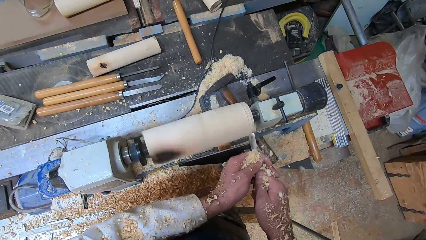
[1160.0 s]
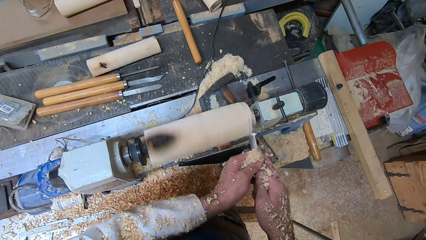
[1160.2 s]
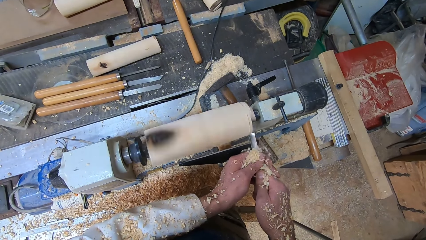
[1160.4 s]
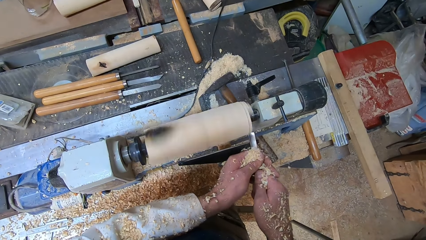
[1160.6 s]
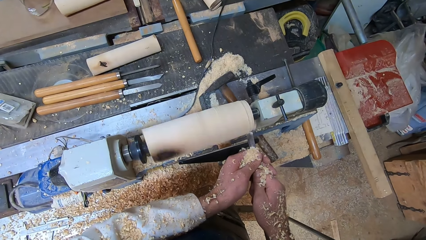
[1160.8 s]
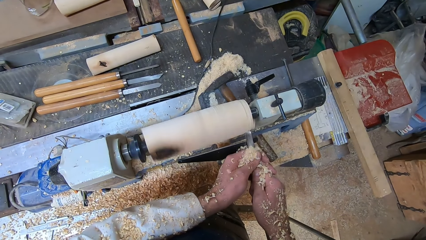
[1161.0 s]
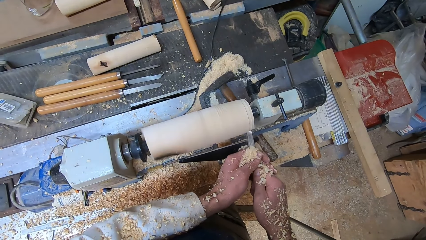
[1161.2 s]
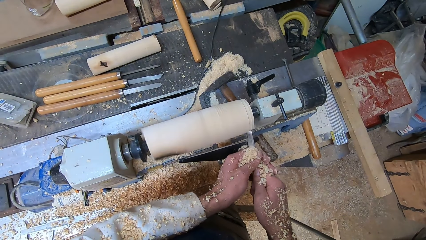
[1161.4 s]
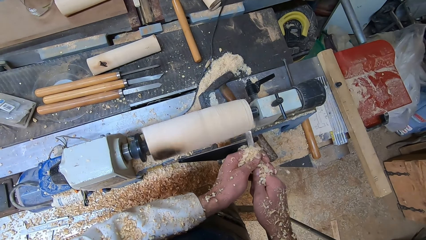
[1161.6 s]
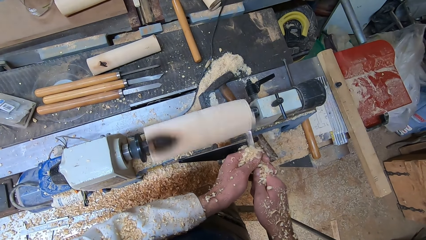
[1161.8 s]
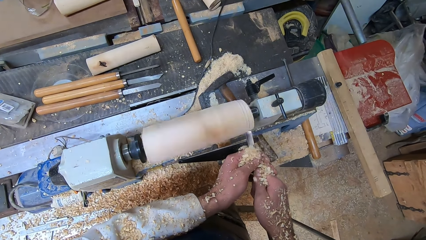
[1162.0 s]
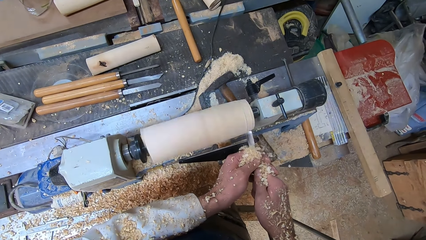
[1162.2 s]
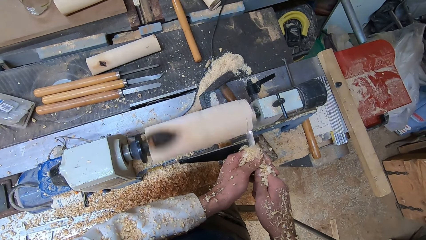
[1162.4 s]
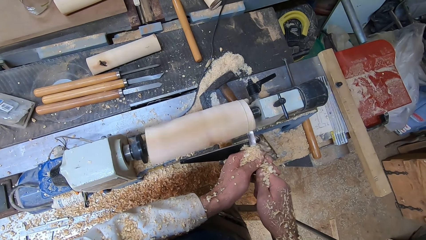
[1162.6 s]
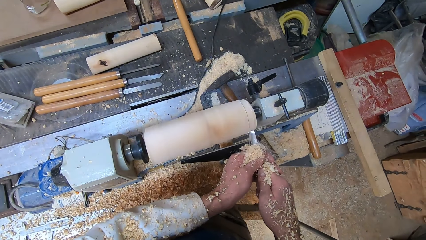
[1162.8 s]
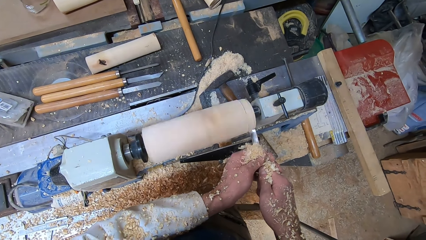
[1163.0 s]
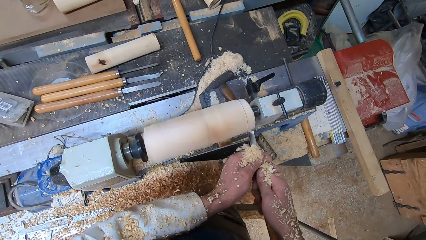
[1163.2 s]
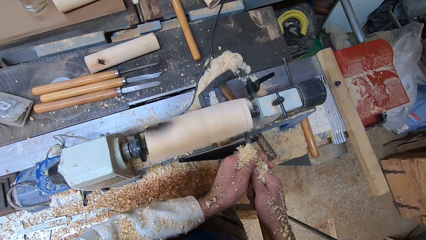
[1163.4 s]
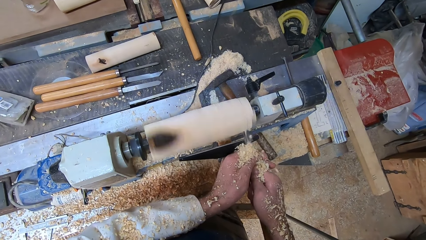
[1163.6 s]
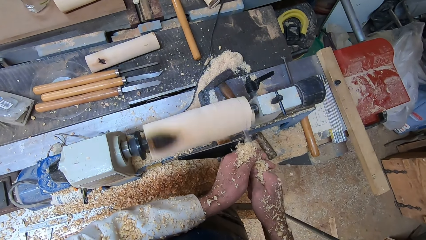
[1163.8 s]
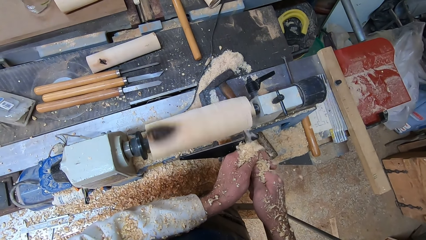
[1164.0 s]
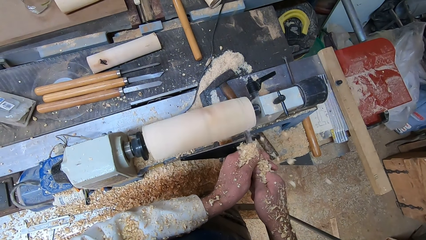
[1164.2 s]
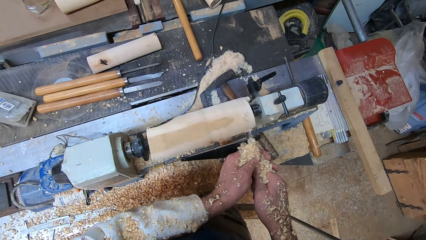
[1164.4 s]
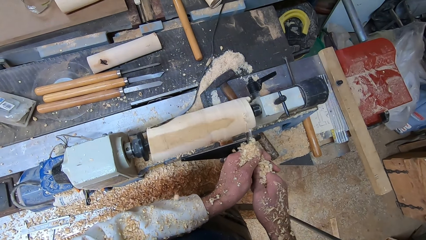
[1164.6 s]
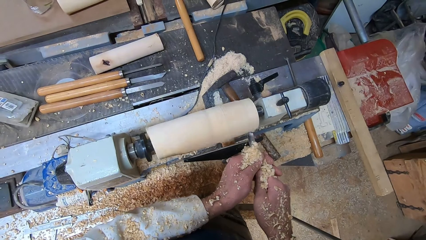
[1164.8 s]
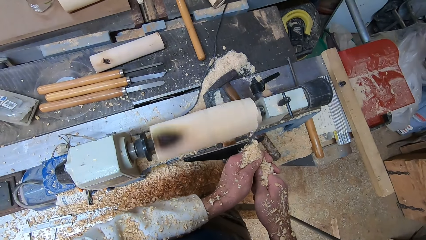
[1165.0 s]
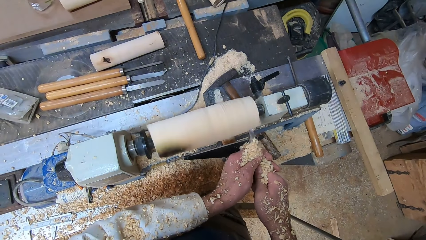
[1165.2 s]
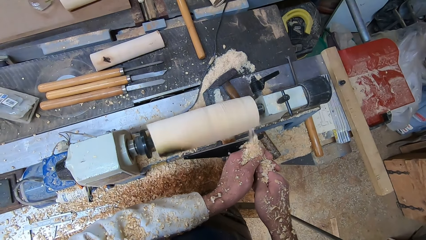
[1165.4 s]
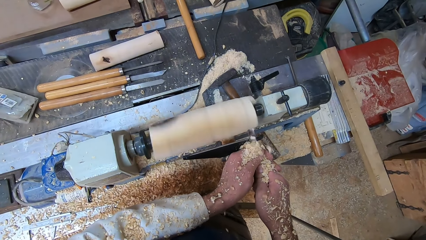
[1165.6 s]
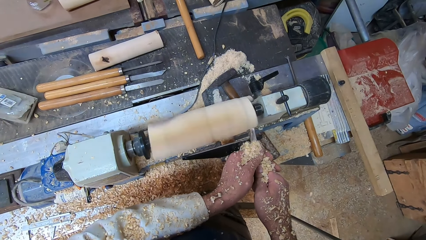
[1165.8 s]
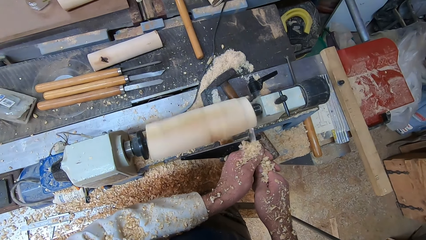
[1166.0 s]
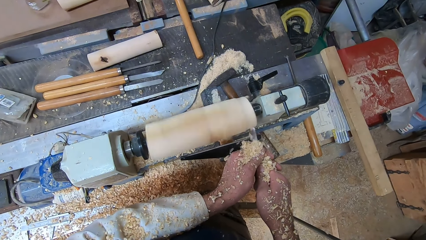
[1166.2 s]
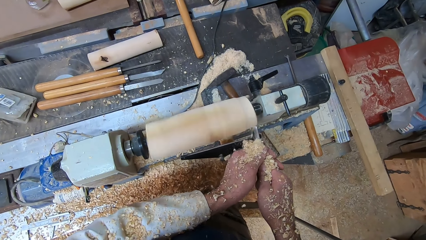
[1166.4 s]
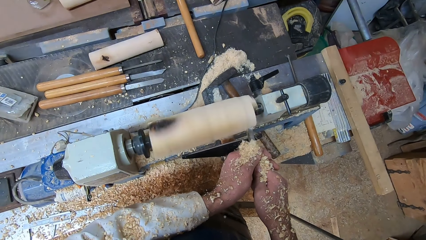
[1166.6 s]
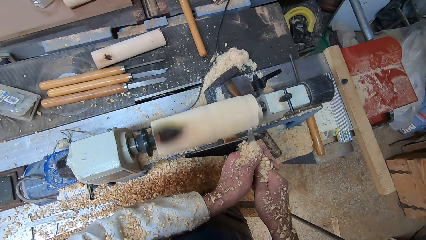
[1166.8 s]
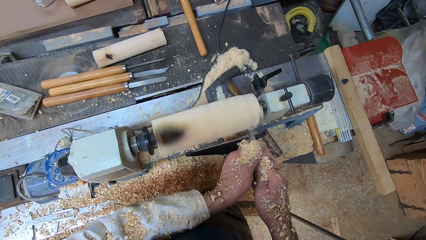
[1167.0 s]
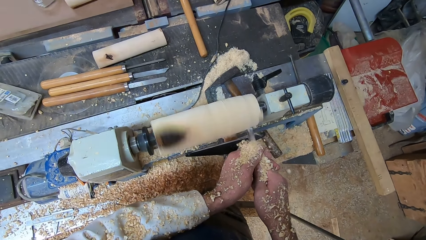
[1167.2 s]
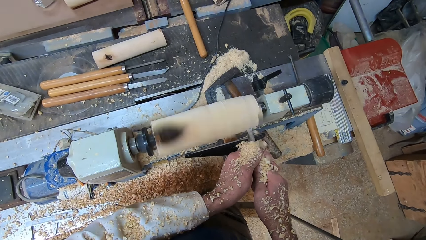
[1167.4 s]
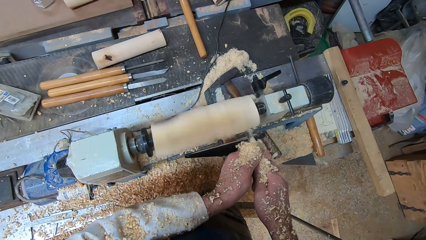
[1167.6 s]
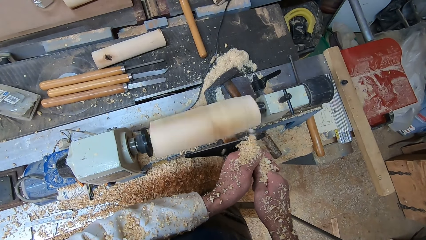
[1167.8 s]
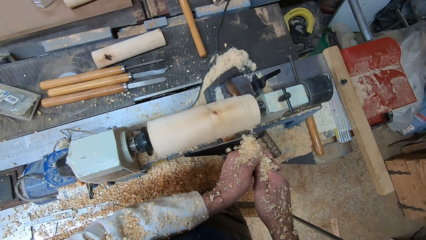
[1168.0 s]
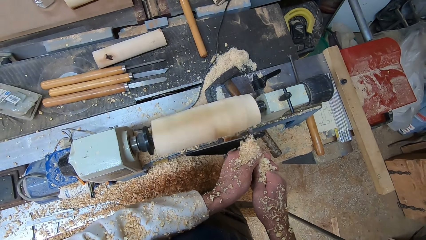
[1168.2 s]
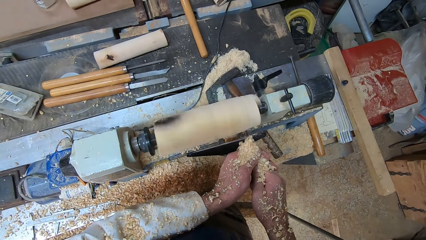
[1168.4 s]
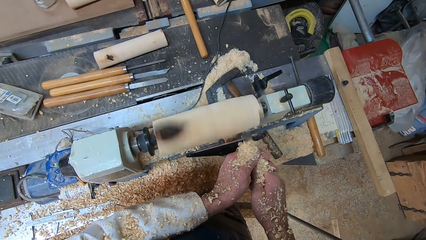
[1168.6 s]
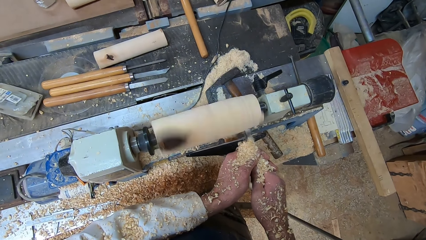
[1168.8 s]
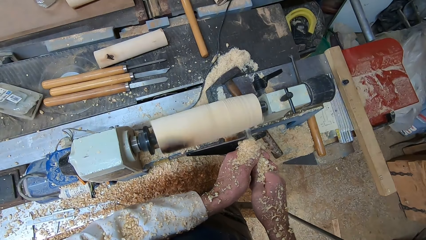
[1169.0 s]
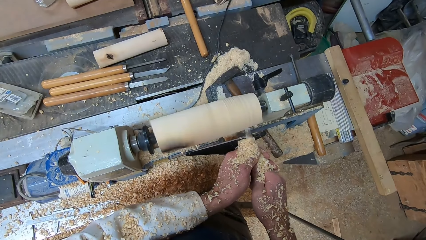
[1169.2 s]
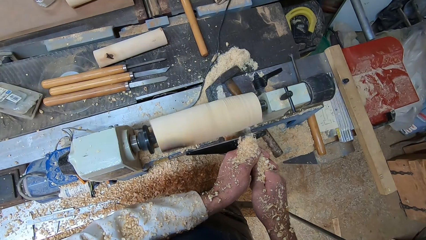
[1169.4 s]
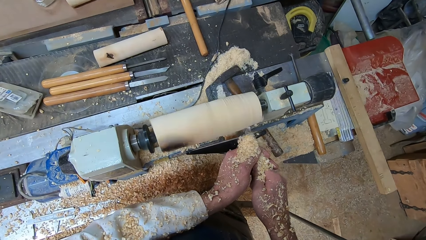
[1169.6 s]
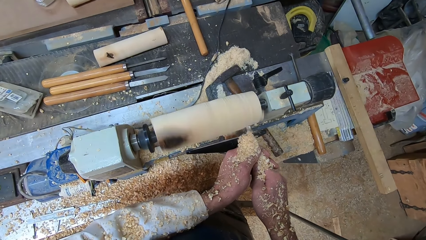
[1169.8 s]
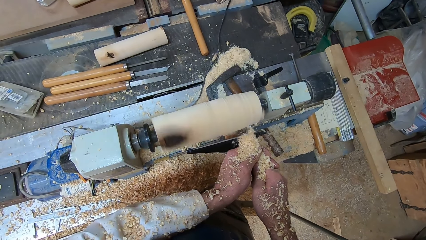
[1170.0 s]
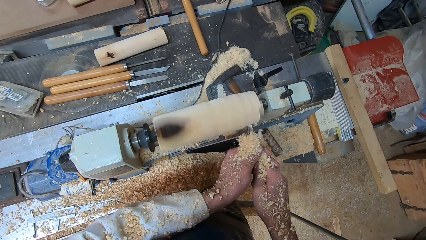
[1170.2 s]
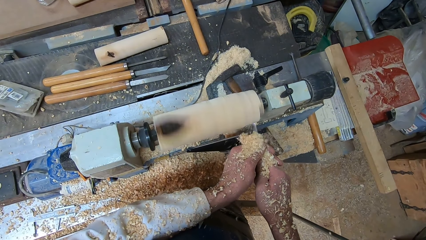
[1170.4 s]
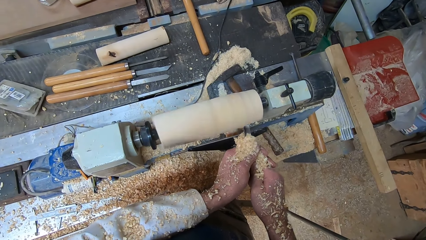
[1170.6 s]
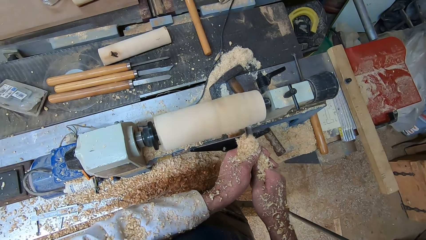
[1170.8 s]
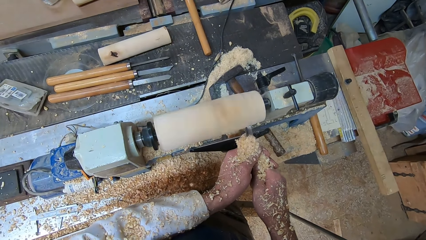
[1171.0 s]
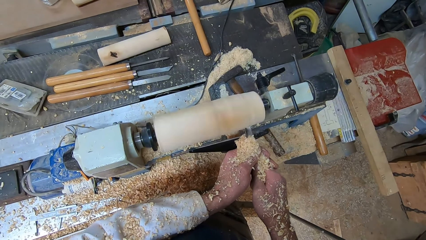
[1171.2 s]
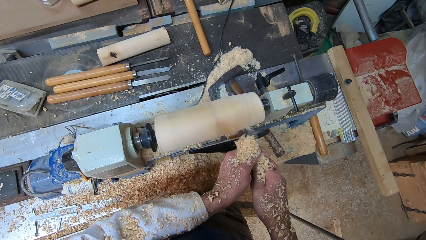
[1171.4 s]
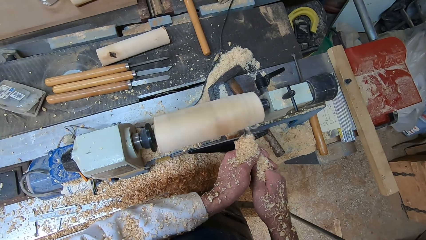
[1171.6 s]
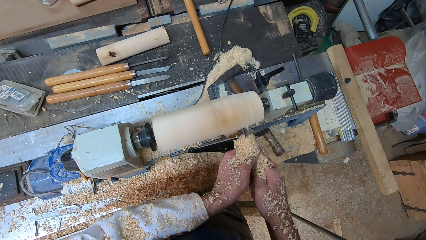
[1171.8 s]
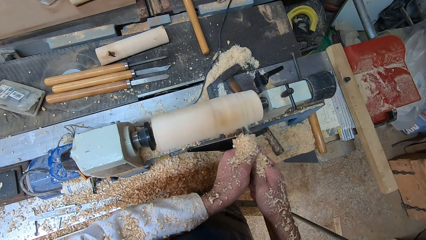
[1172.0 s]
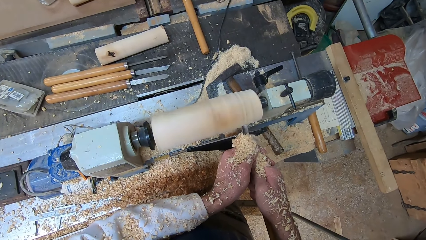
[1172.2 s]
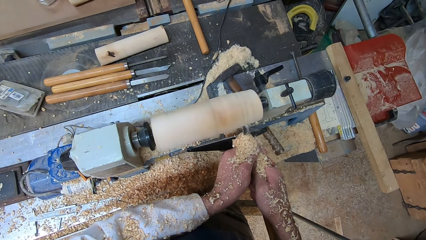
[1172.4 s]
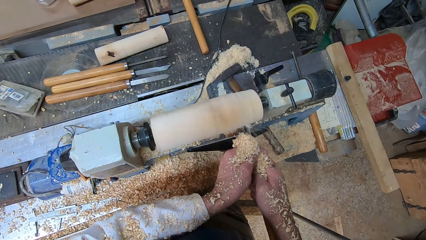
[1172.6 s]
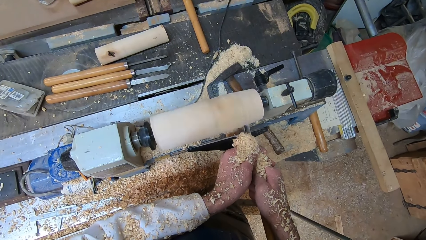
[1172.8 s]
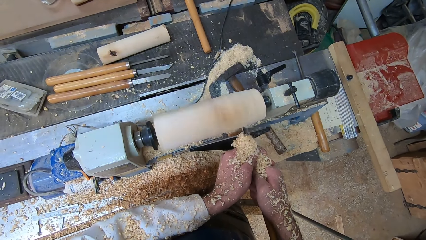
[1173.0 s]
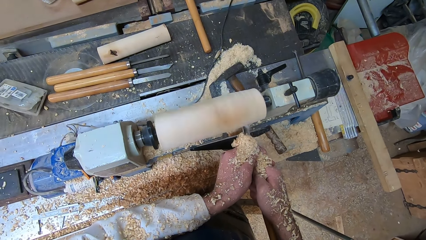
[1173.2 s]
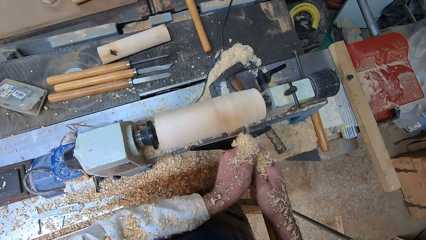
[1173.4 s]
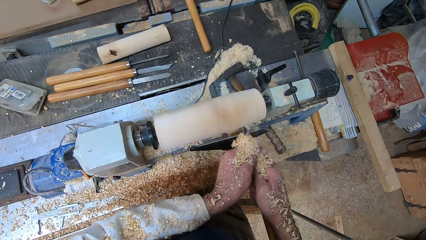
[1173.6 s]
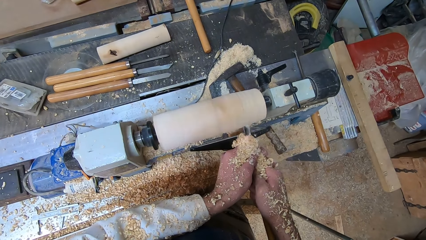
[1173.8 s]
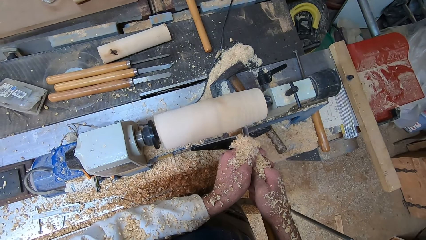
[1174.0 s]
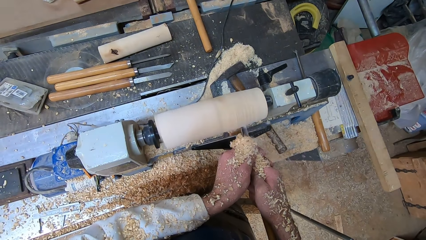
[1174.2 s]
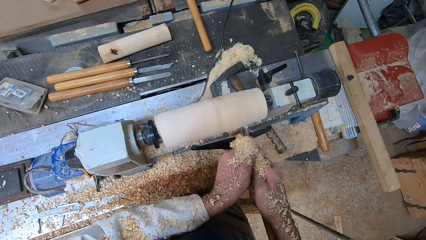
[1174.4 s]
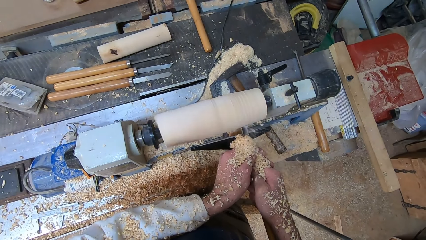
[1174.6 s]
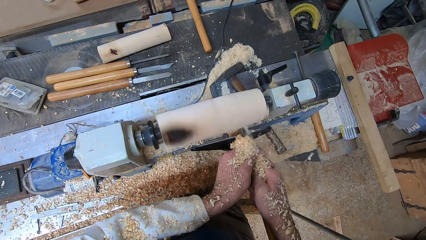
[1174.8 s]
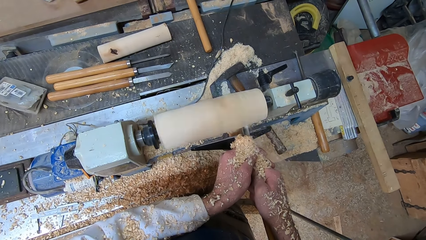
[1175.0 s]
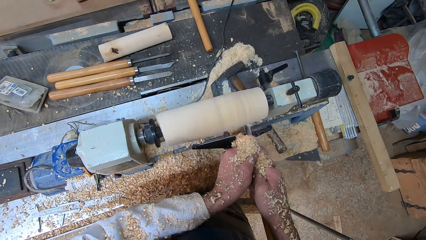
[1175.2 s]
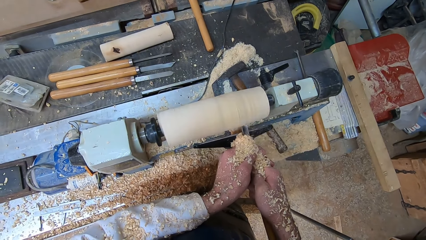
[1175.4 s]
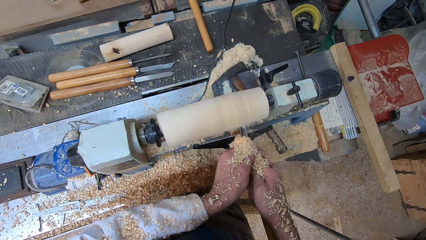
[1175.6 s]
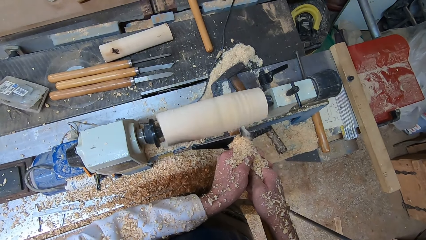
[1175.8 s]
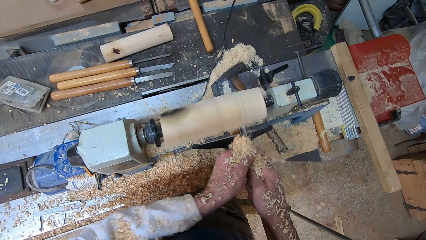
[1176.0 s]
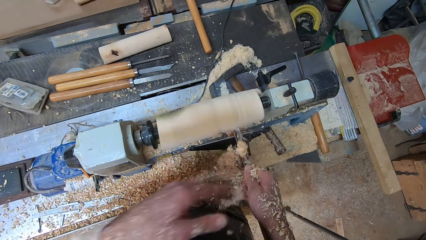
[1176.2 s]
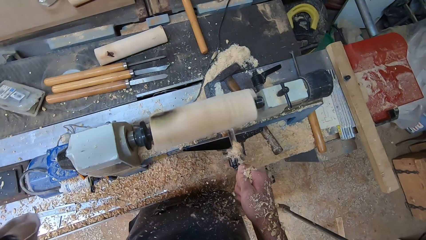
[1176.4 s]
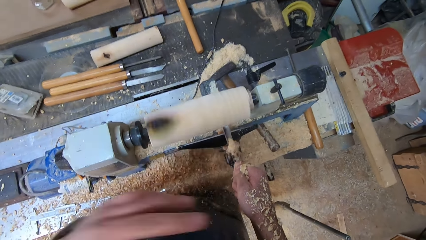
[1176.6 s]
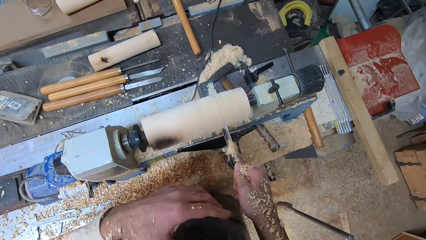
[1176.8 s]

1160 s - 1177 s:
The camera wearer wipes dust off the hand.
